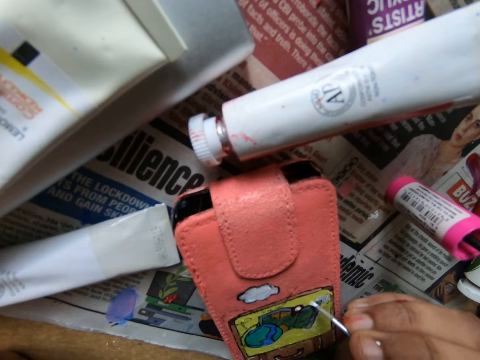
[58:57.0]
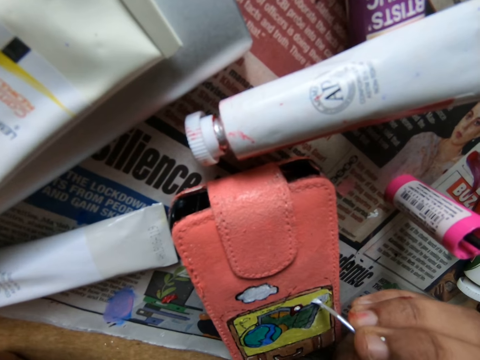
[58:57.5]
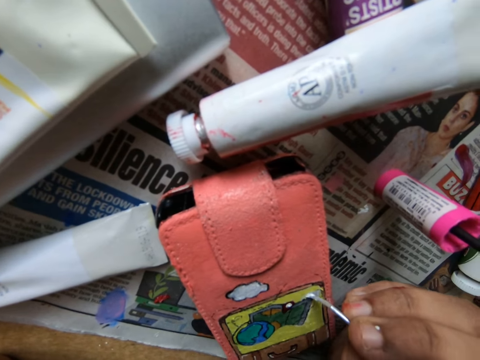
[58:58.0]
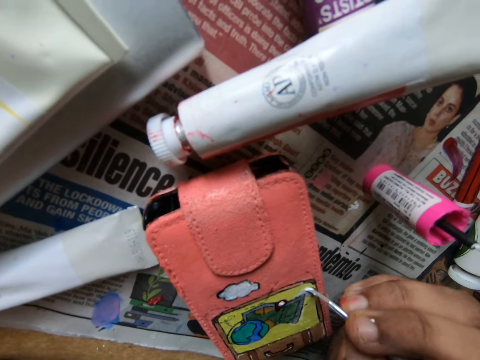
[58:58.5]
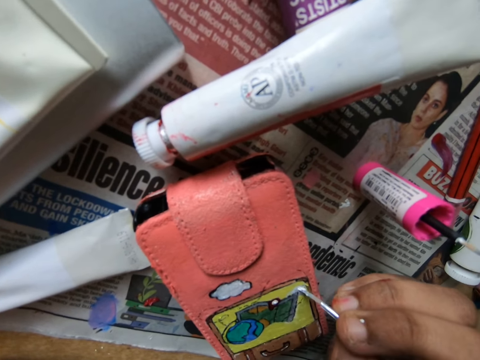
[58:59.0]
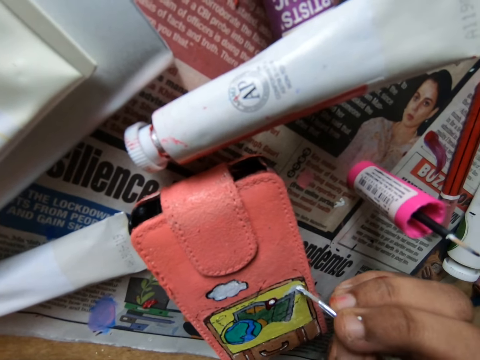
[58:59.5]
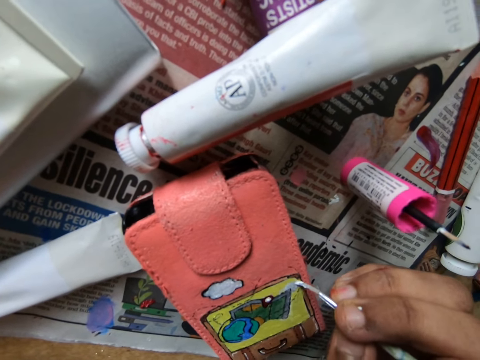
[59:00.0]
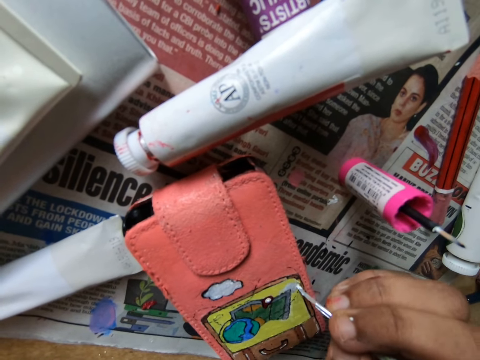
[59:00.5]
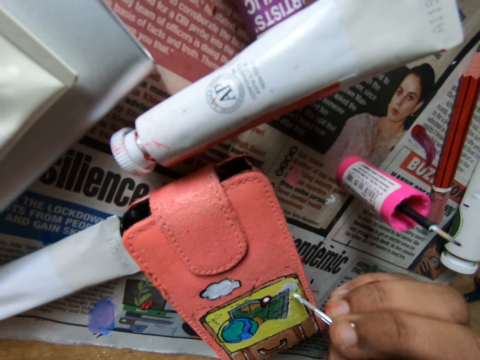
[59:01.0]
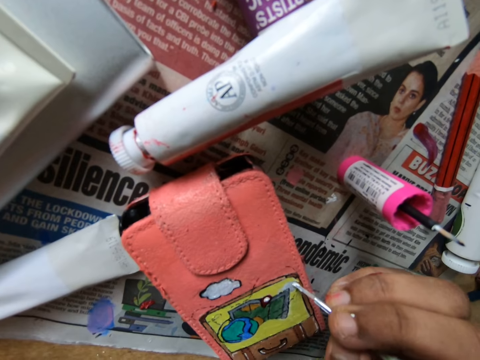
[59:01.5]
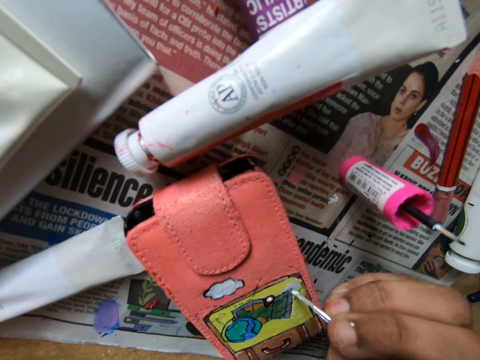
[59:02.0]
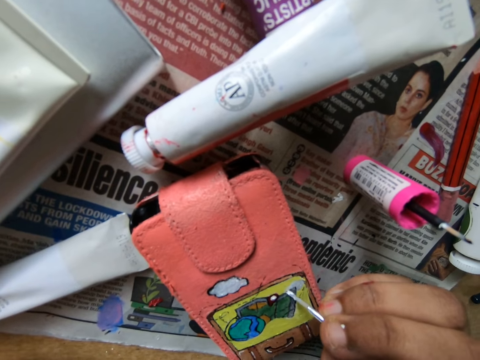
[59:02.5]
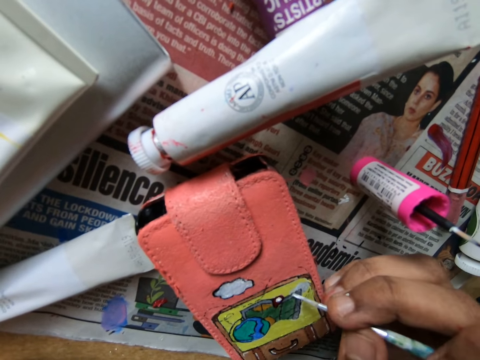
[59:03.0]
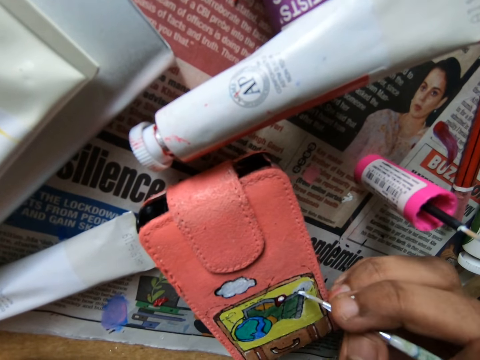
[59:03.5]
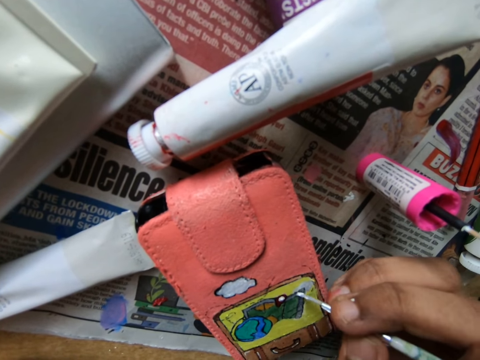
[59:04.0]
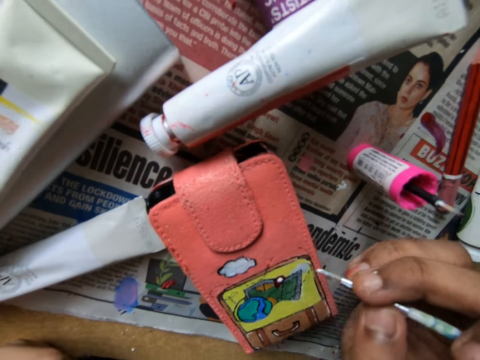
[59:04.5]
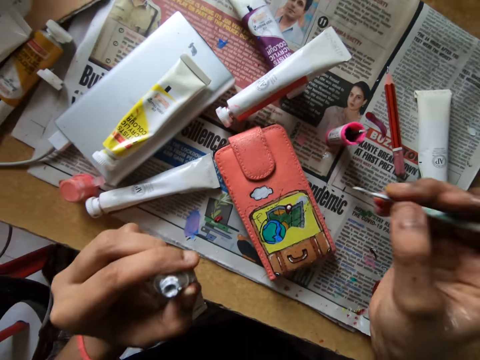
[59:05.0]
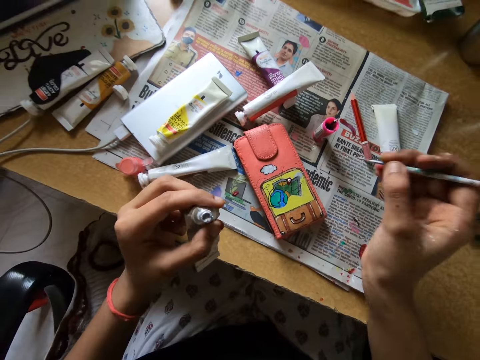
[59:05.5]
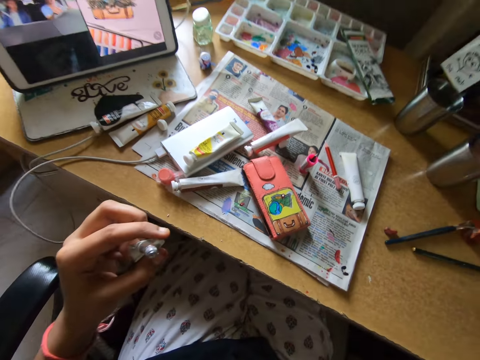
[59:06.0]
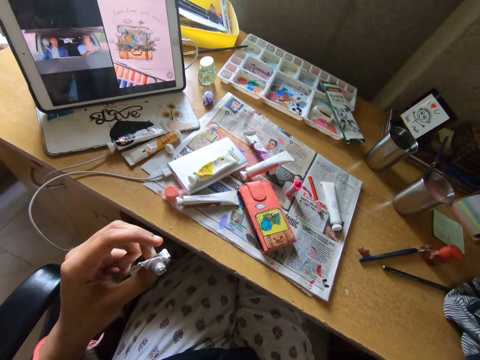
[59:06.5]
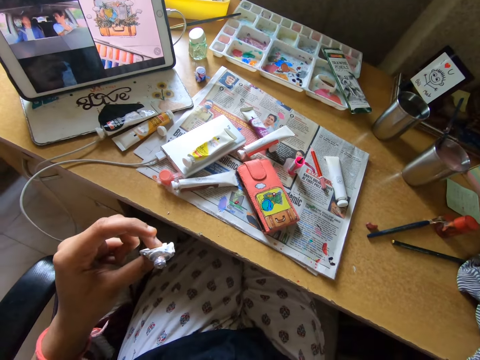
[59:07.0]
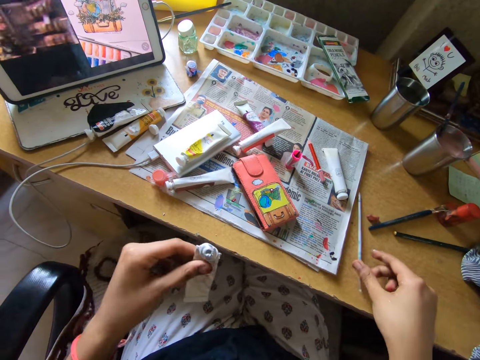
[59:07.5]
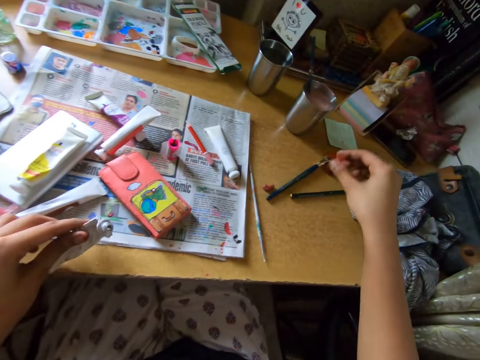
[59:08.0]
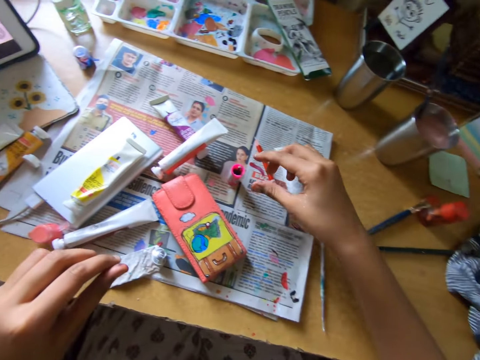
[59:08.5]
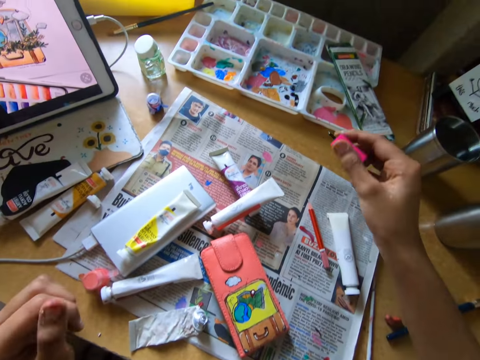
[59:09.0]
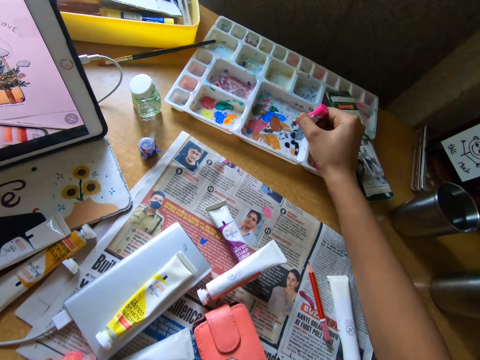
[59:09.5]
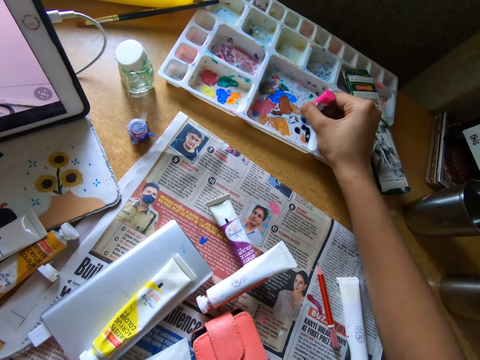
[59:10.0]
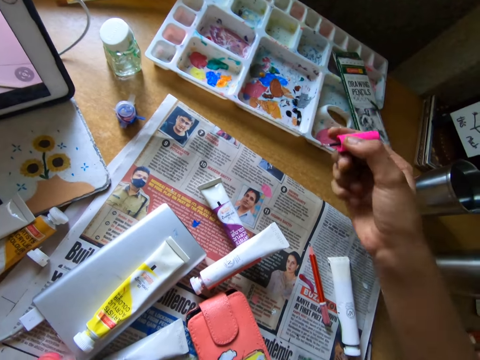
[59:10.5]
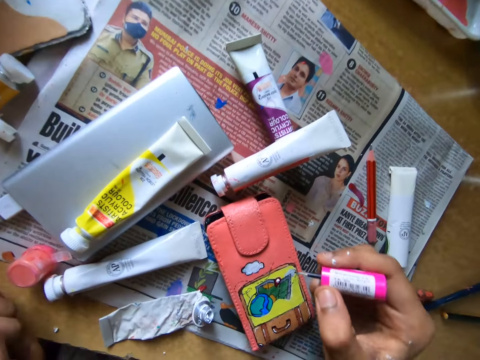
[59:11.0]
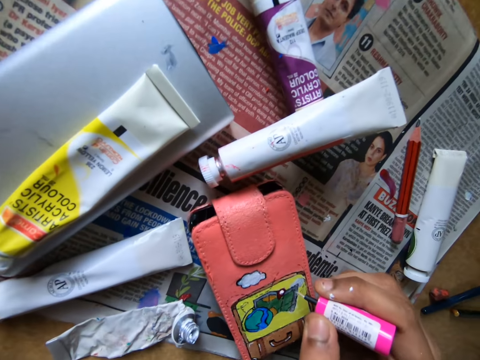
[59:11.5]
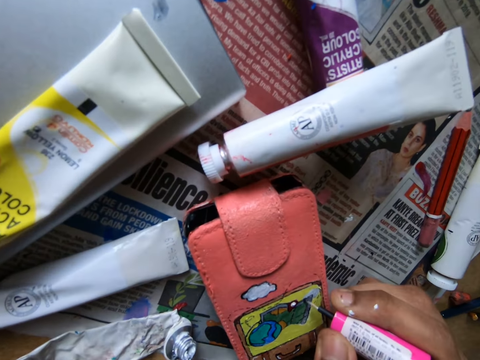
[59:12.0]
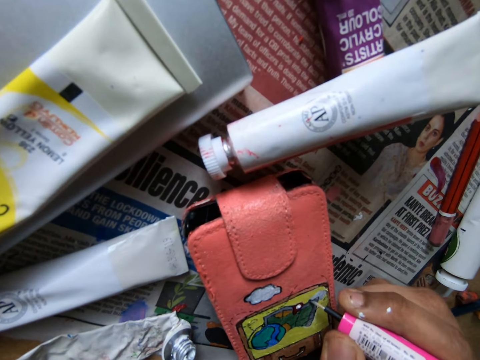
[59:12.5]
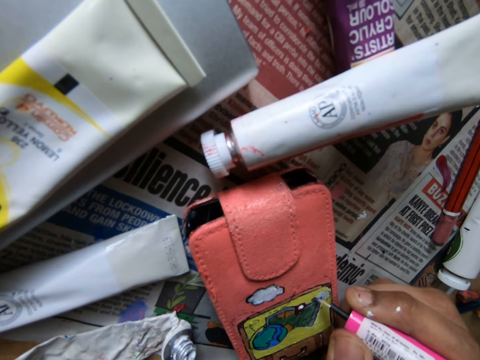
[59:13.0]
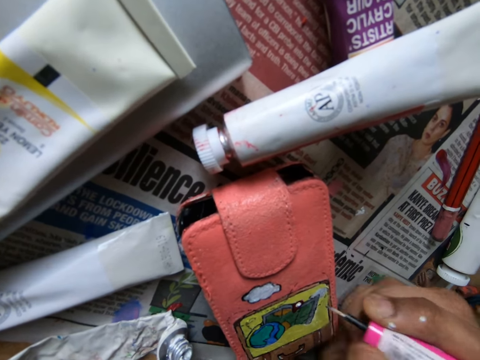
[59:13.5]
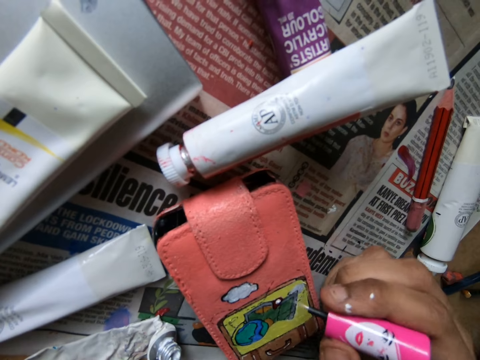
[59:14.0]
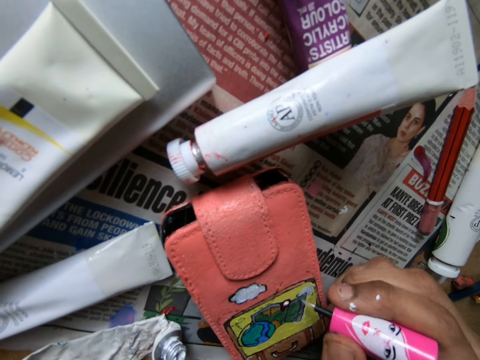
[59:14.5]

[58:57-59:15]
The camera wearer puts the pencil brush on the table. She picks up a pencil or paint marker from the table. She rubs the paint marker on a paint tray. She scoops paint from a pallet on the table with the paint brush in her right hand and paints the pouch on the table with the paint brush in her right hand.

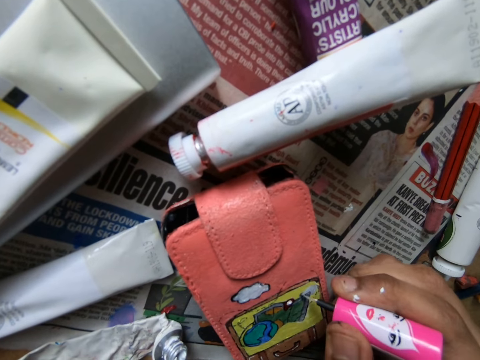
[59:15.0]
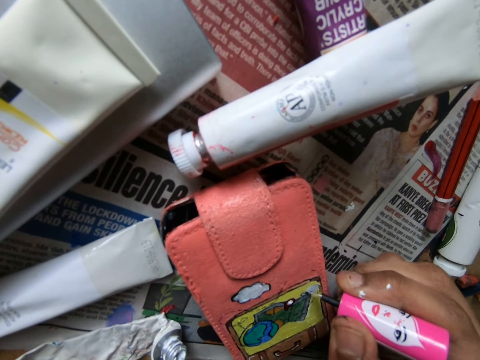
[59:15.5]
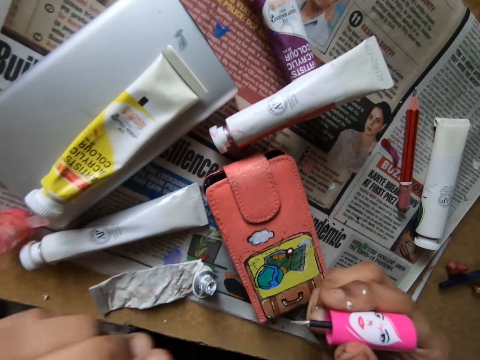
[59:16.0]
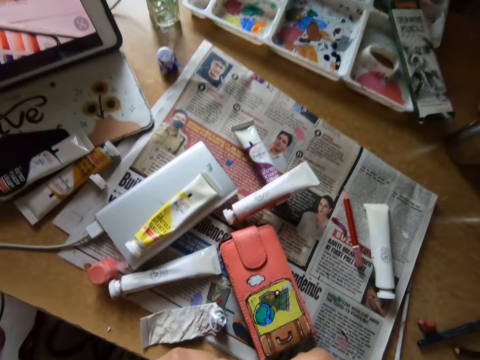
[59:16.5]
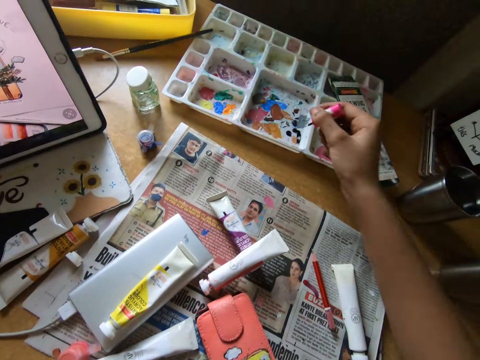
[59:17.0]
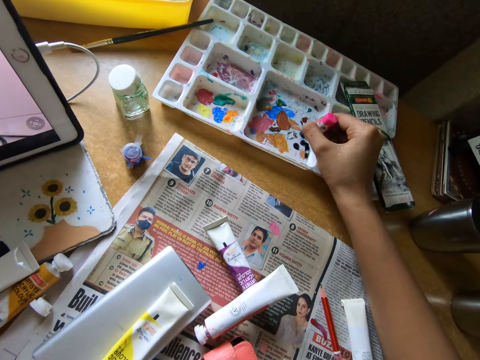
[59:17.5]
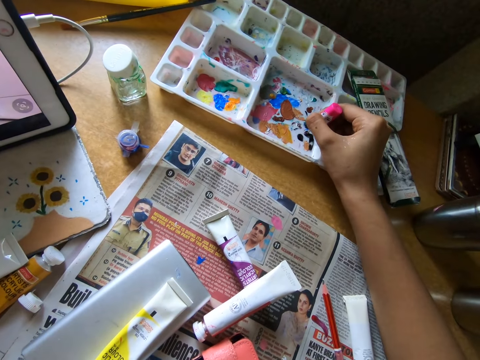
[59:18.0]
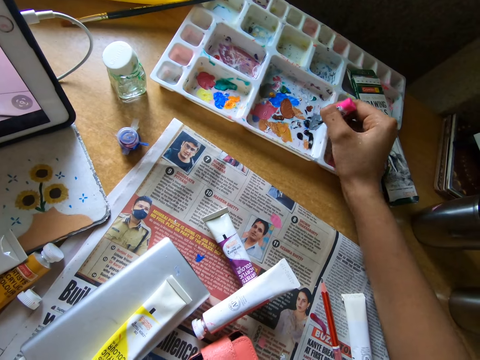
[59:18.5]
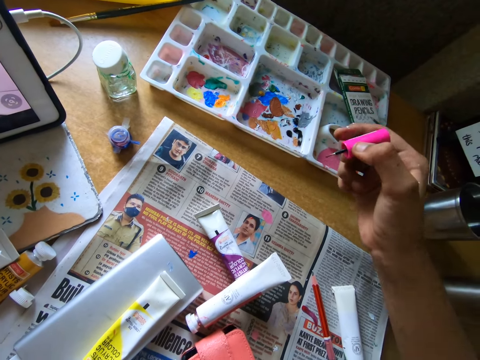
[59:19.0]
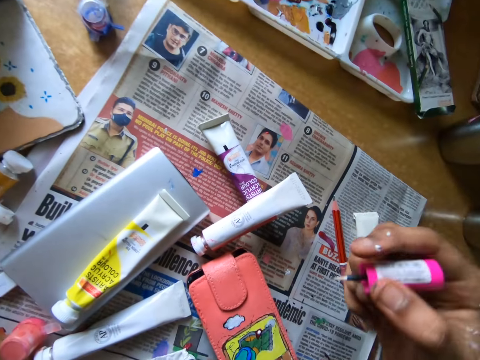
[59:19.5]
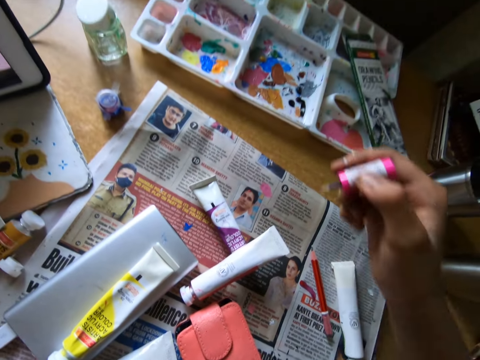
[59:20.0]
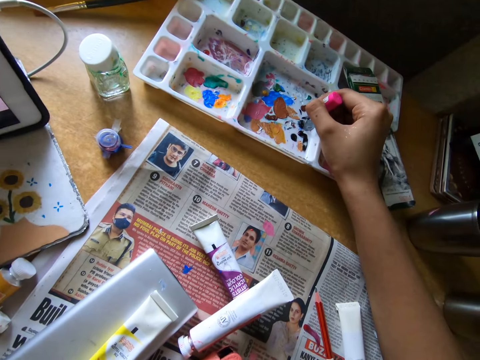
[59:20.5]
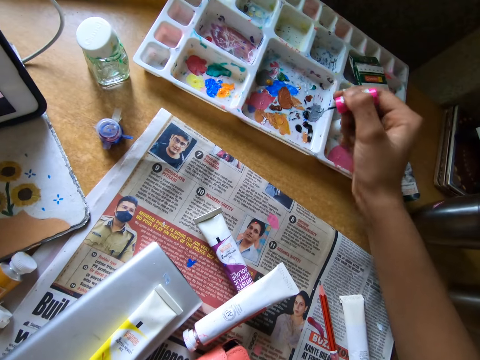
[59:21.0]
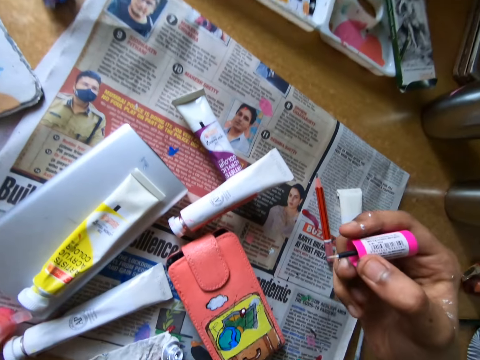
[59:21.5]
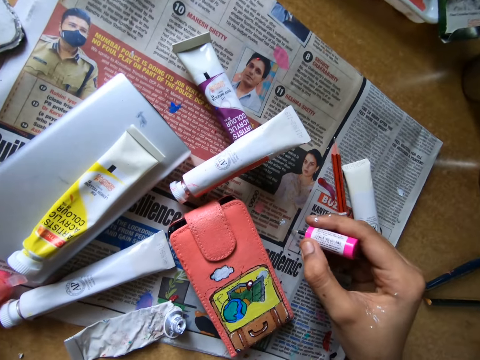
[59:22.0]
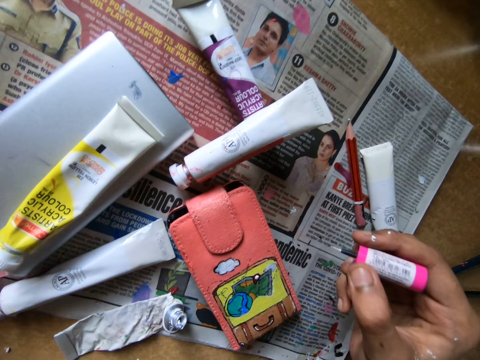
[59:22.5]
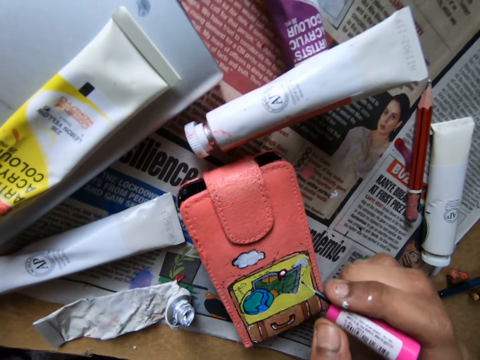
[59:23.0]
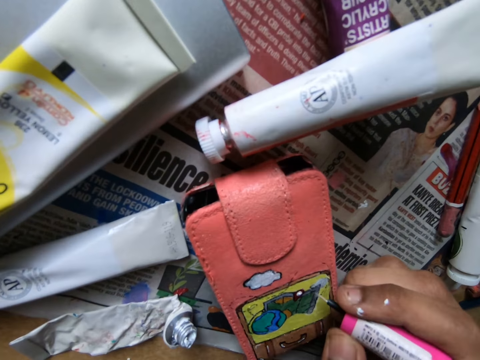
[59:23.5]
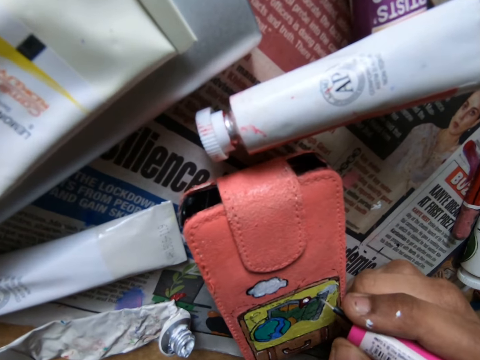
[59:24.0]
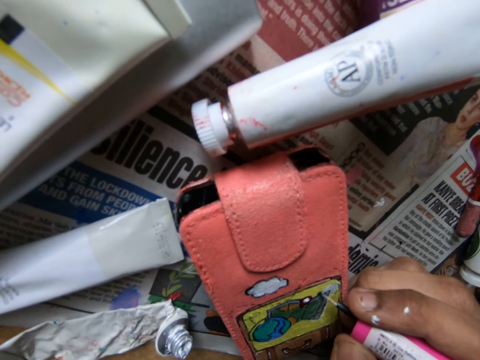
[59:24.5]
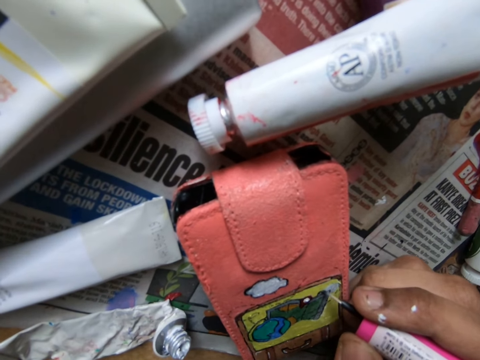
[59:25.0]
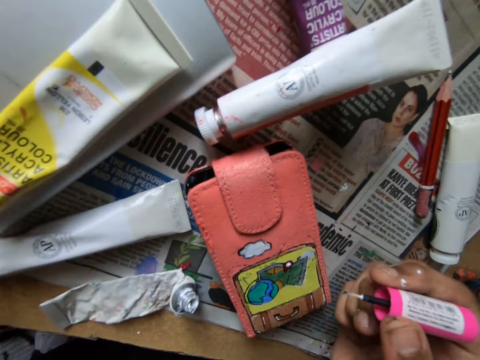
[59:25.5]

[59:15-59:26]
The camera wearer cleans the brush with her left hand. She touches the paint marker tip with her left fingers. She rubs the paint marker on the paint tray. She scoops paint from the pallet on the table with the paint brush in her right hand. She rubs the paint marker on a newspaper. She paints the pouch on the table with the paint brush in her right hand.
